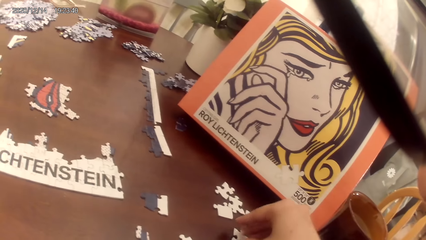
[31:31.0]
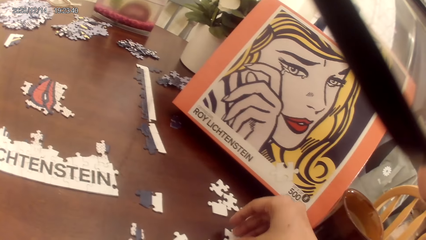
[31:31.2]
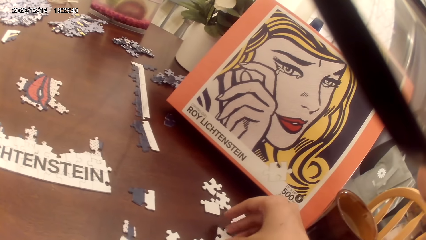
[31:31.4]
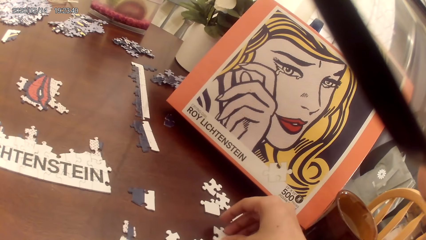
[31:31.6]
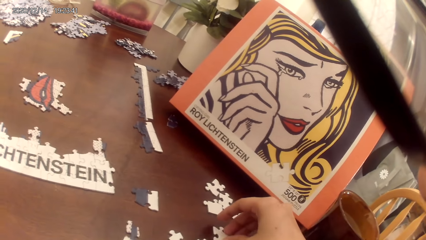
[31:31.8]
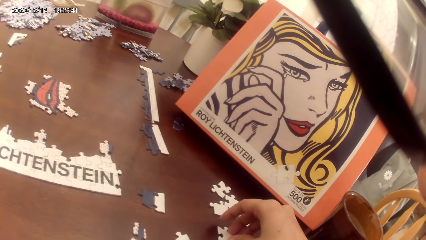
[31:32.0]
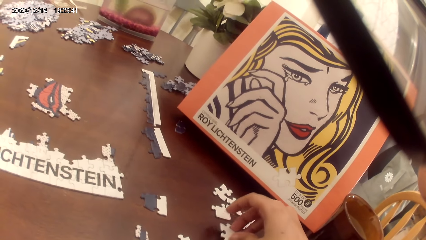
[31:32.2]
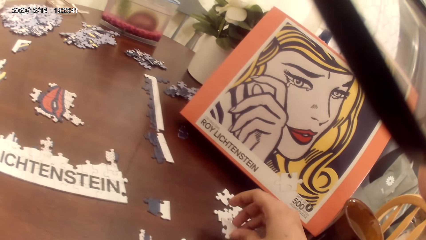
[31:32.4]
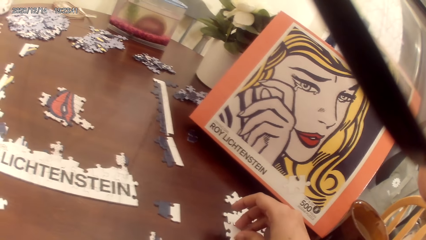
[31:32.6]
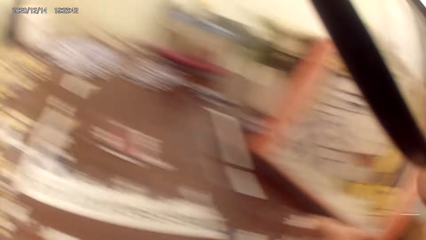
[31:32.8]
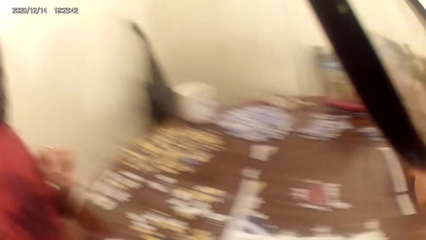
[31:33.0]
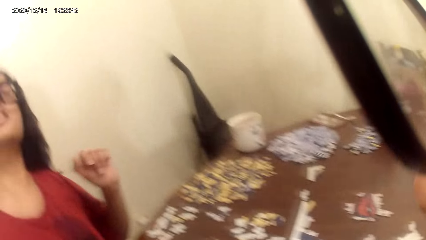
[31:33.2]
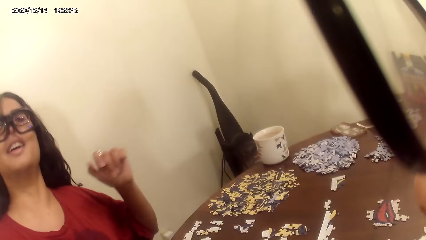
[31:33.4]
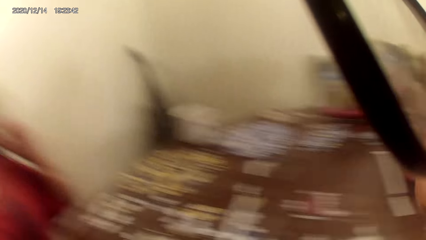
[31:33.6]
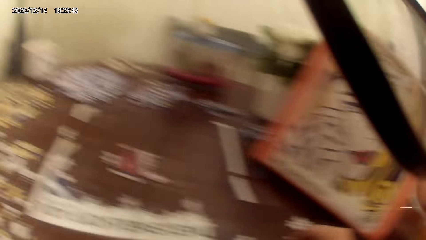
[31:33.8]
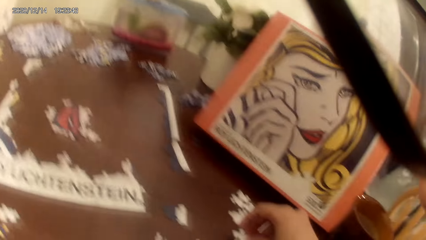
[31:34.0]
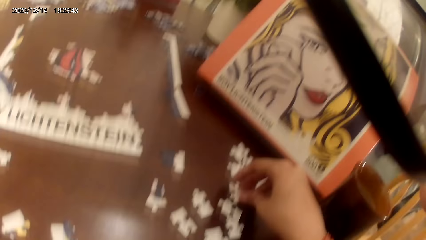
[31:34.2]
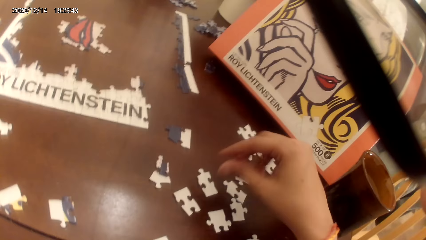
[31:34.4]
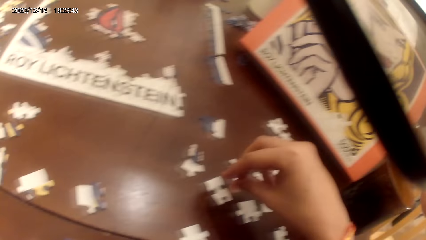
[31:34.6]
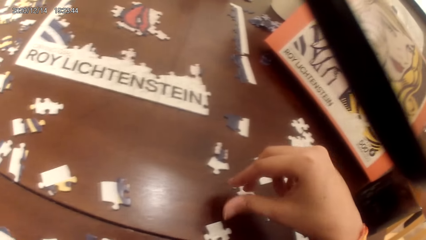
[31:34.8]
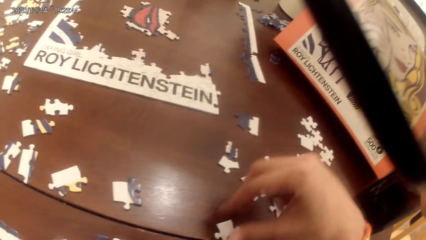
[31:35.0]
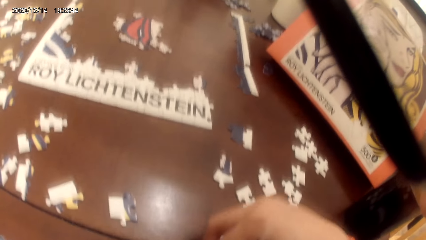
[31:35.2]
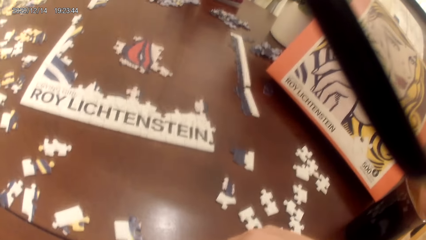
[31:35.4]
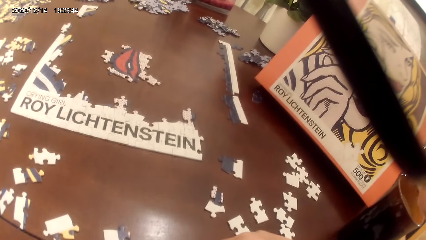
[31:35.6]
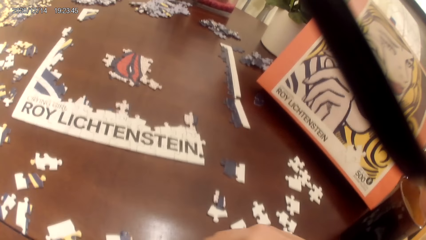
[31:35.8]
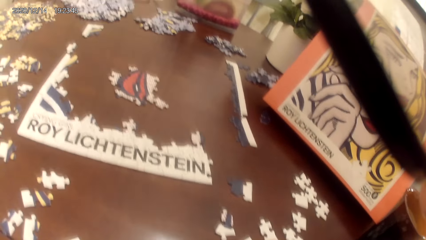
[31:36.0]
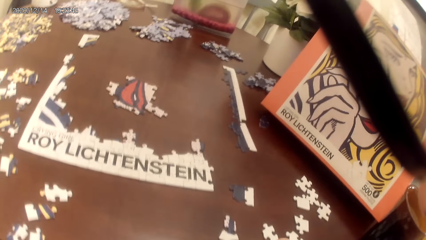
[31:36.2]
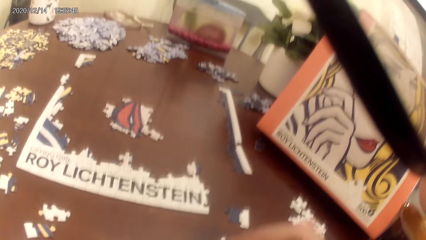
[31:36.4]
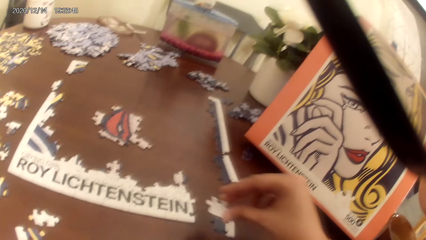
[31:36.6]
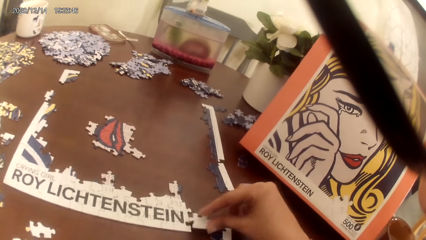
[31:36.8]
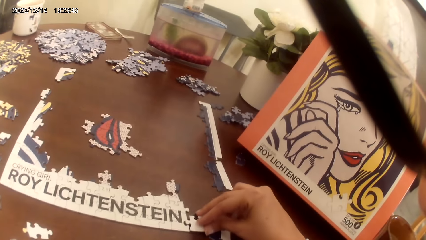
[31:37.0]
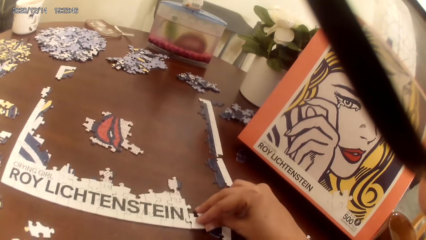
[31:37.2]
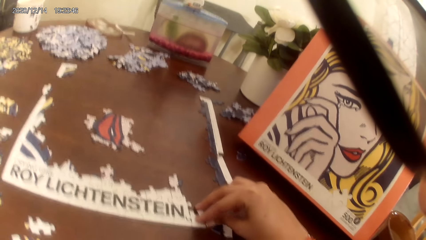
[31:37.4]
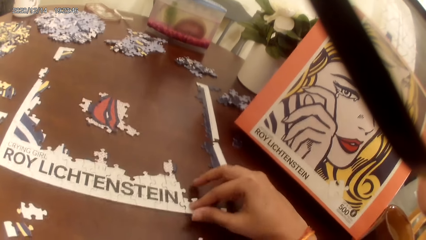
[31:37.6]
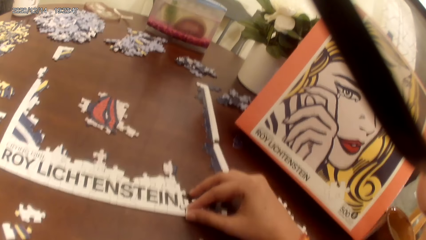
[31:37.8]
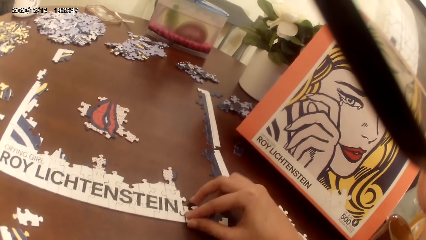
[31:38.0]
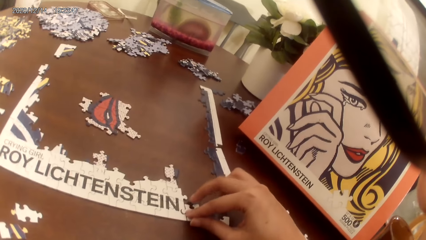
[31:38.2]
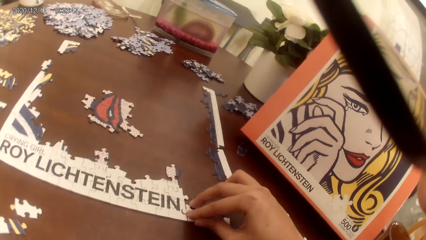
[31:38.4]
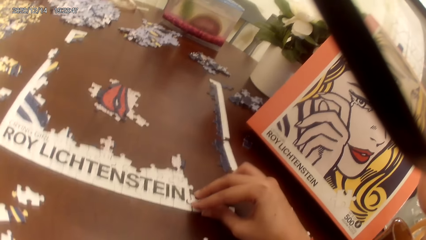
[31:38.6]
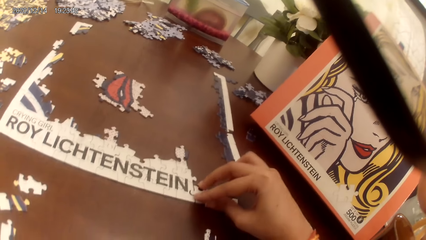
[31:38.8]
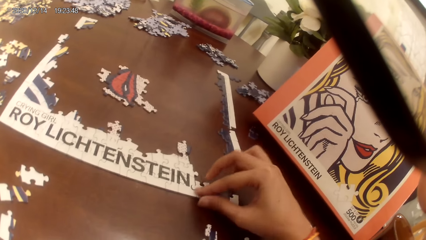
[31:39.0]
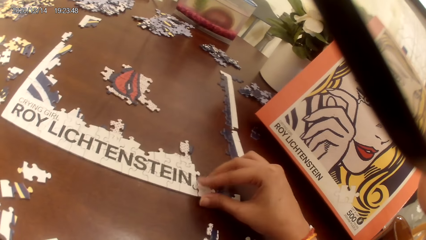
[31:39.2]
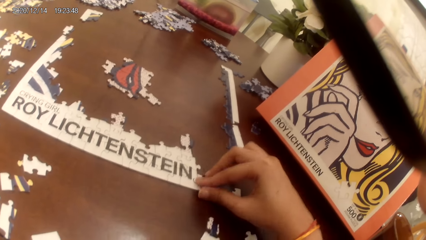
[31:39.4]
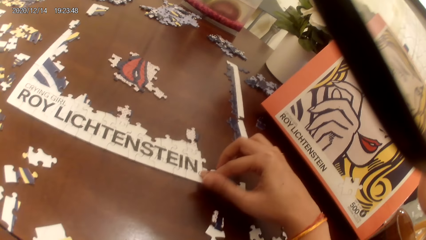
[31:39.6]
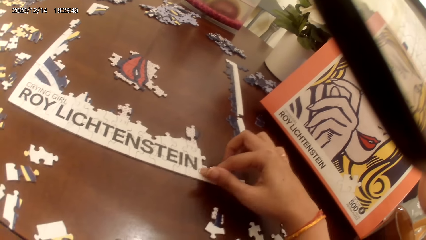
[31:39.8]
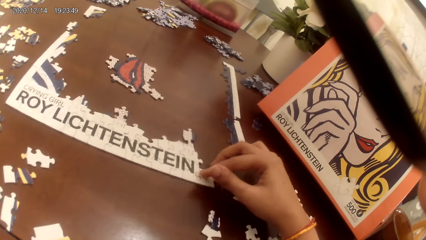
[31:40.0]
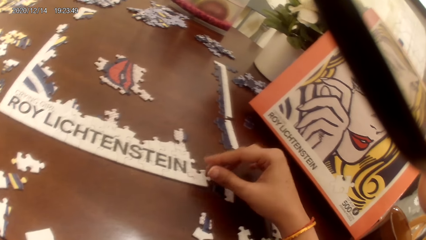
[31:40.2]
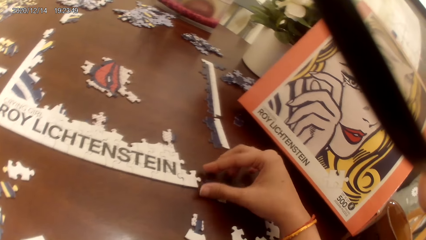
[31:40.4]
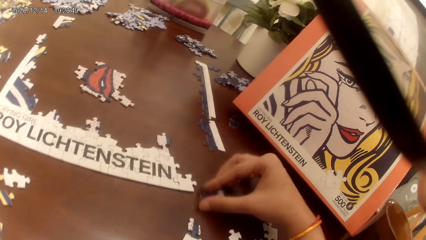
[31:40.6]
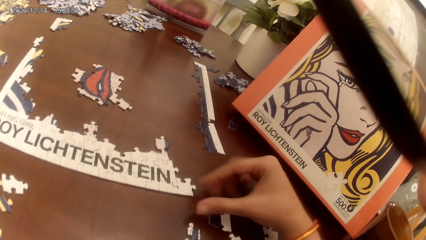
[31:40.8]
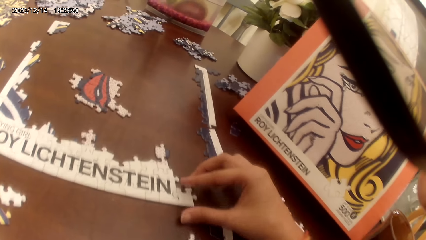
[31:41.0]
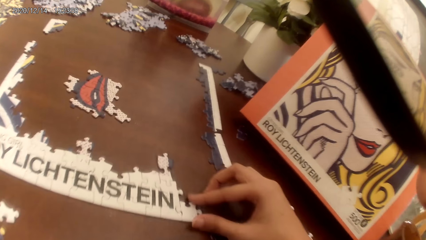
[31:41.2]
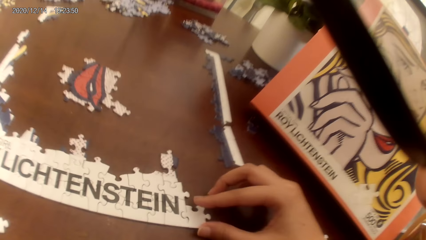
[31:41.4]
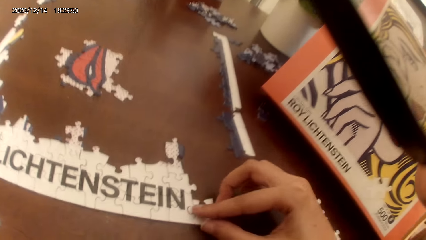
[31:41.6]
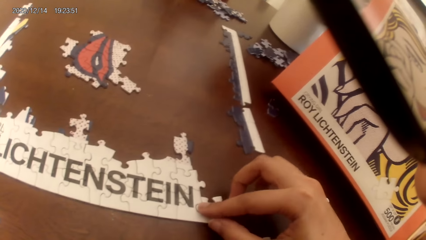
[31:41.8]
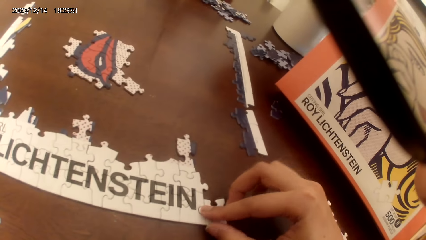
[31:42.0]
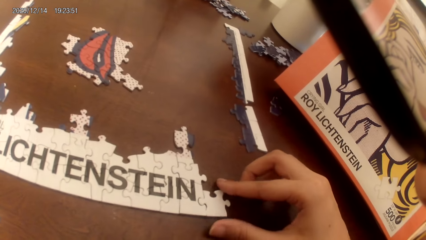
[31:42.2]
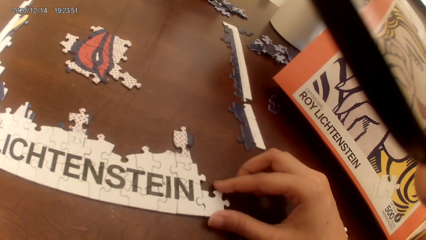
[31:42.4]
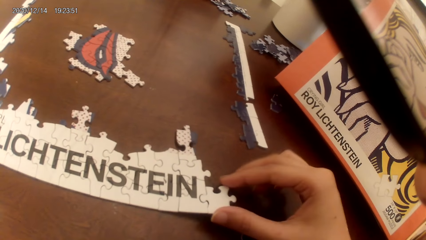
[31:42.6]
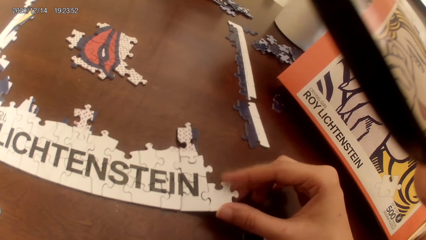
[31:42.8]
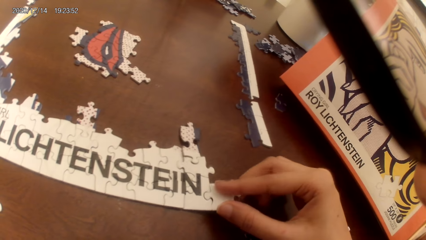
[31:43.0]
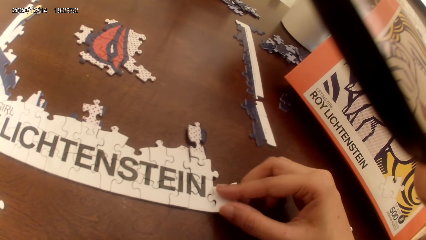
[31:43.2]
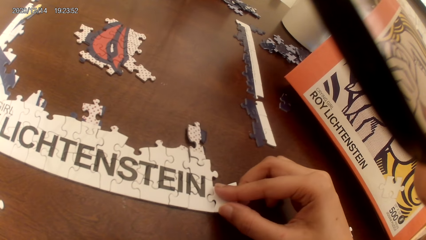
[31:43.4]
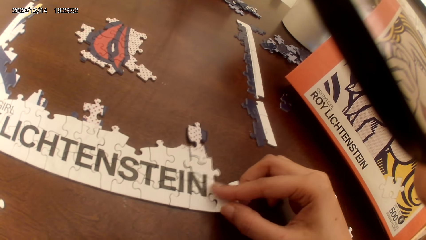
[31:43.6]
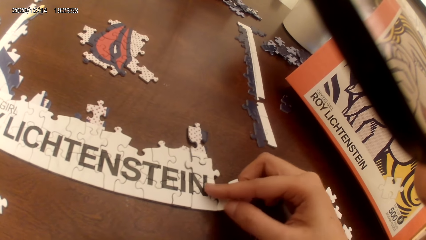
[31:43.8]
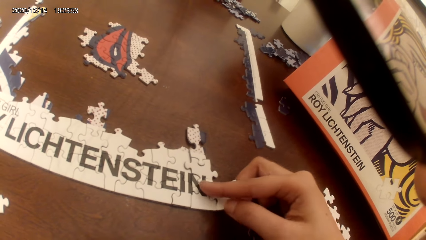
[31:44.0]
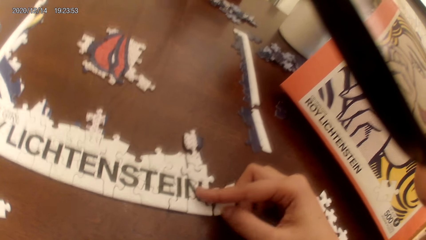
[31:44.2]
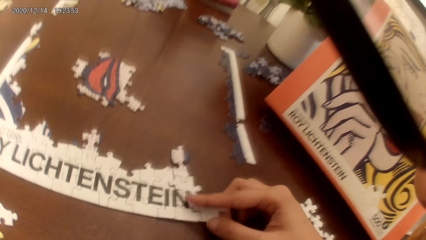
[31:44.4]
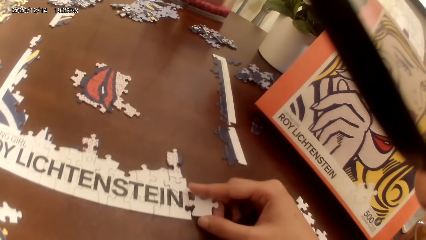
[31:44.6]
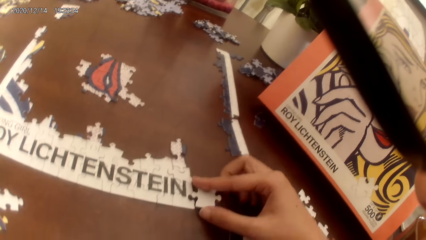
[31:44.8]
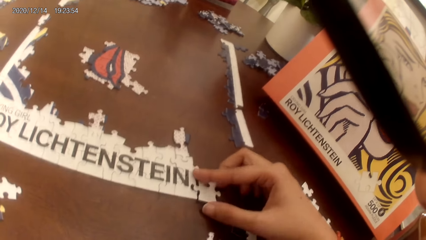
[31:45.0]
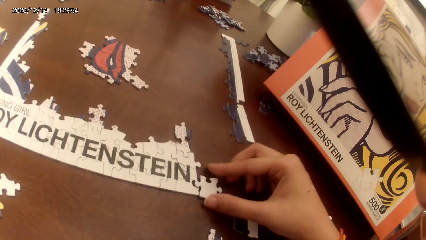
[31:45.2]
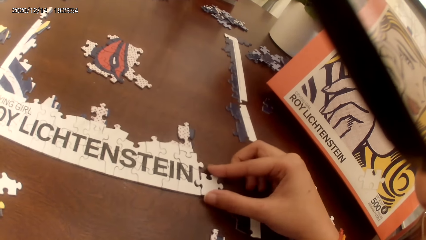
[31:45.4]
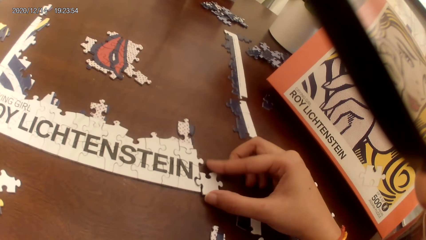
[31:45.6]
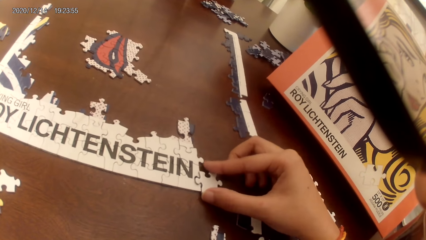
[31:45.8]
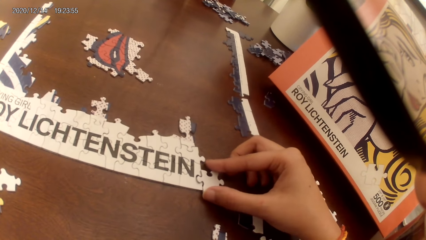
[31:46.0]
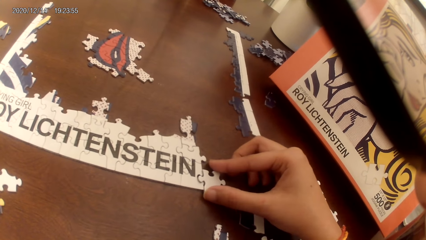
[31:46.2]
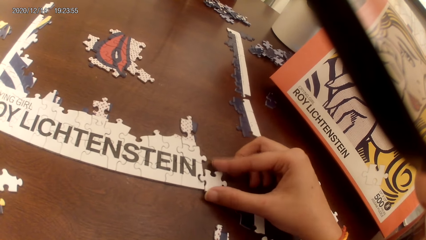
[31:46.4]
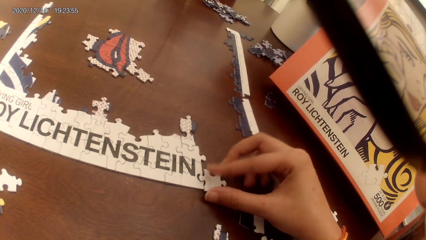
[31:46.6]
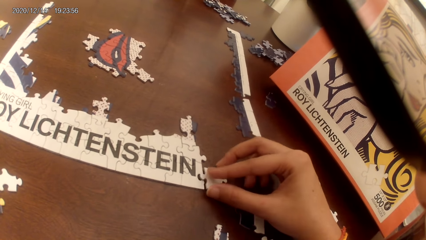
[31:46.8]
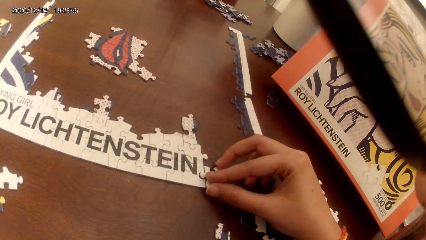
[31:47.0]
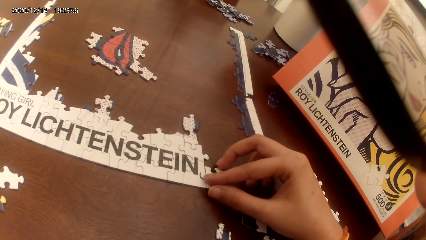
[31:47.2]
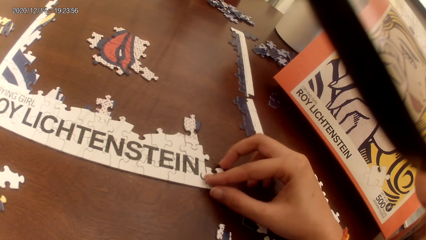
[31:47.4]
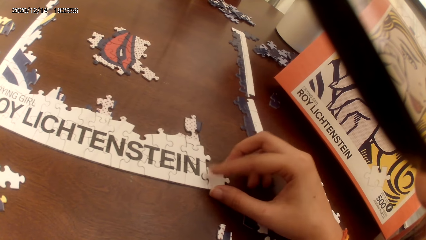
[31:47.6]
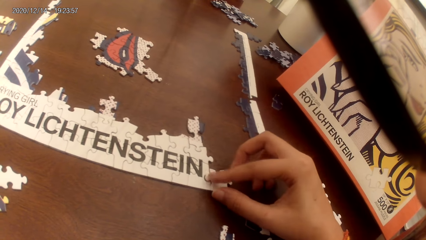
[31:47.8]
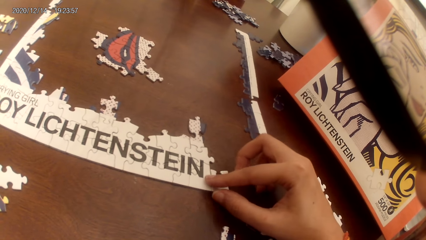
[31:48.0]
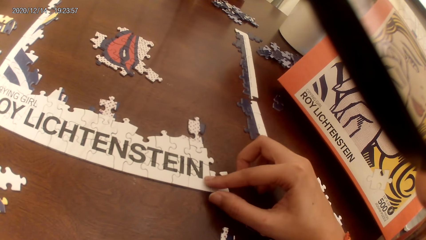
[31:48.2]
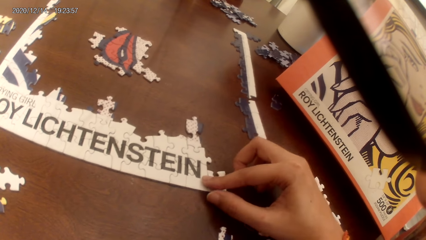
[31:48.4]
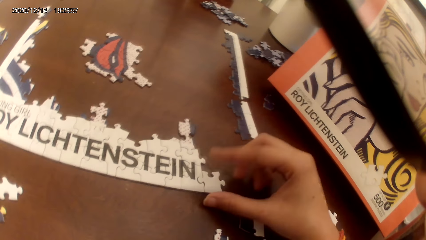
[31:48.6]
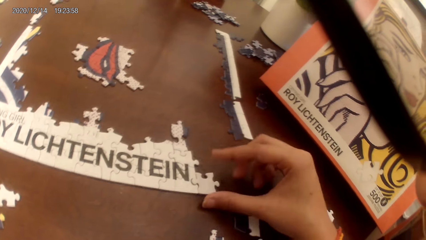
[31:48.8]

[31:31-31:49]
The camera wearer picks up a puzzle piece and looks around. A person looks around. The camera wearer places the puzzle piece on the table. They play a jigsaw puzzle on the table. They adjust the puzzle piece and place the puzzle piece on the table.
